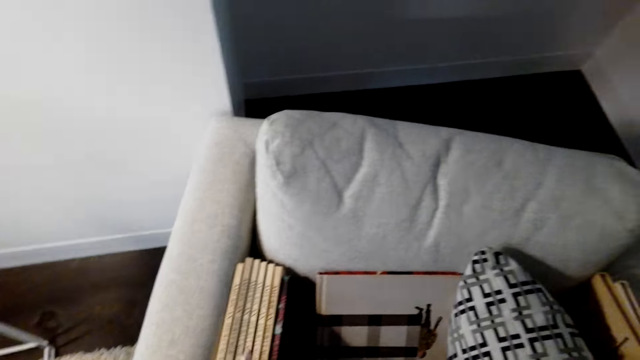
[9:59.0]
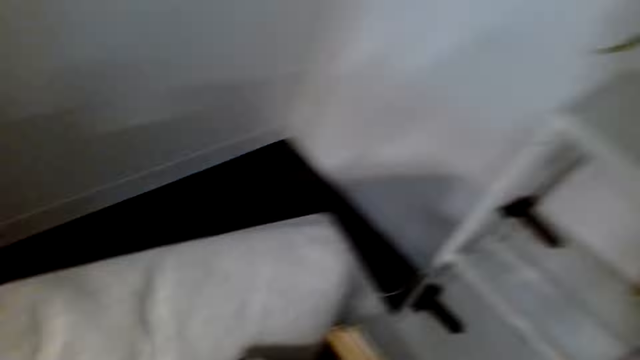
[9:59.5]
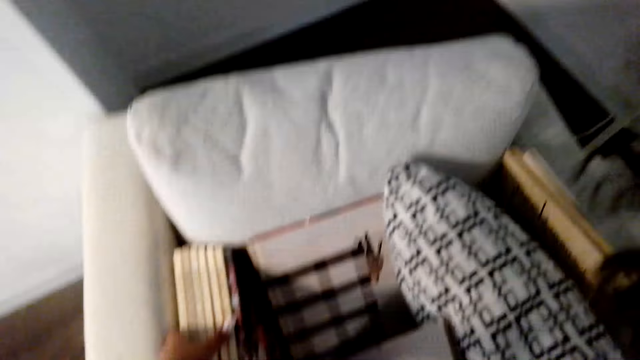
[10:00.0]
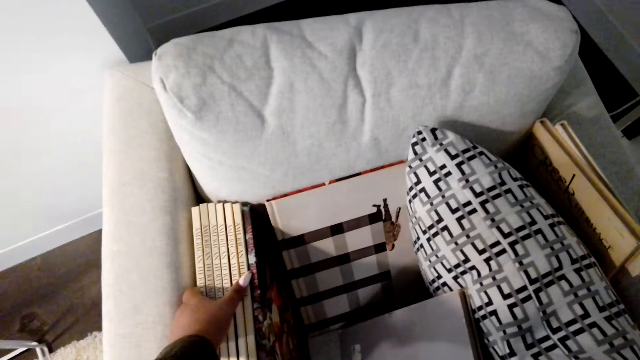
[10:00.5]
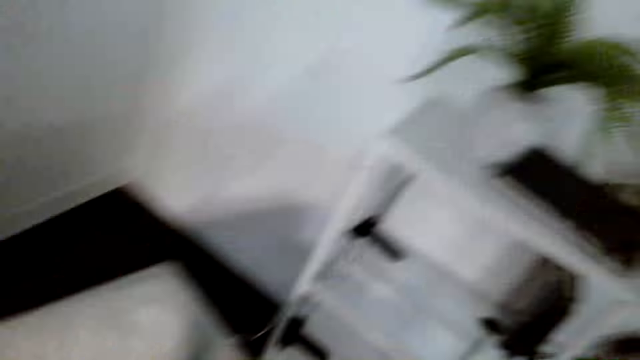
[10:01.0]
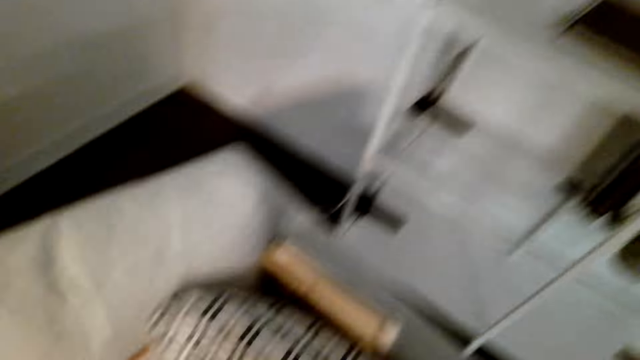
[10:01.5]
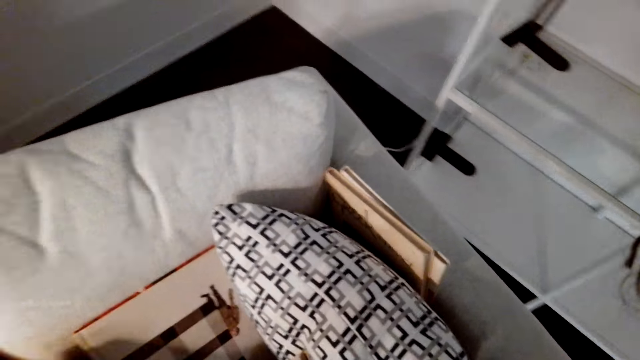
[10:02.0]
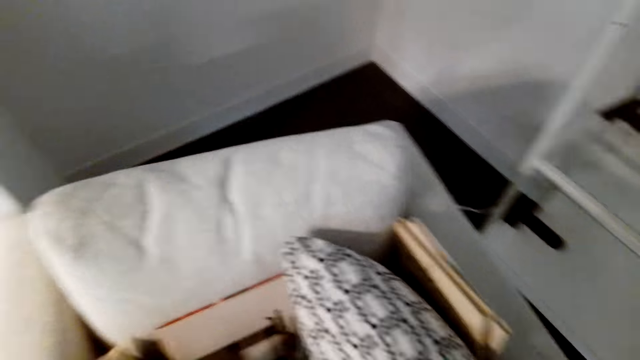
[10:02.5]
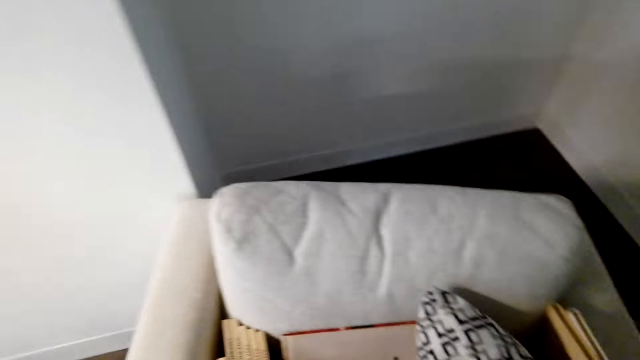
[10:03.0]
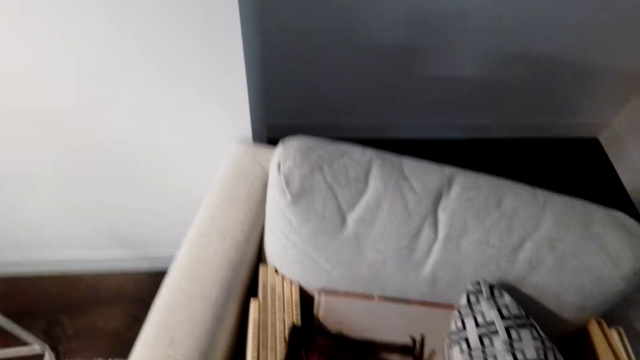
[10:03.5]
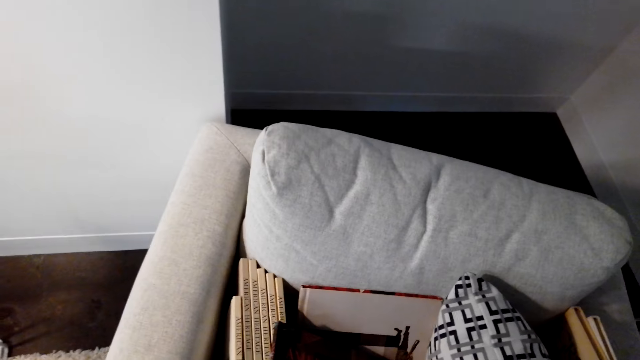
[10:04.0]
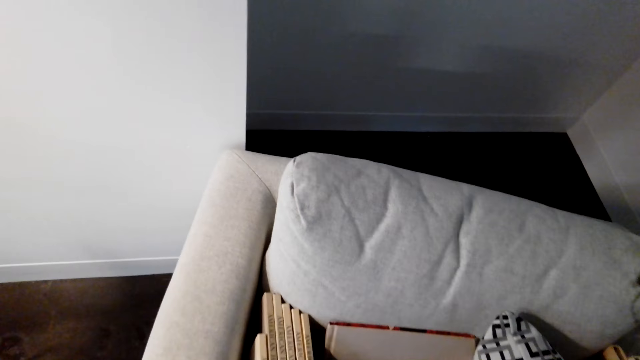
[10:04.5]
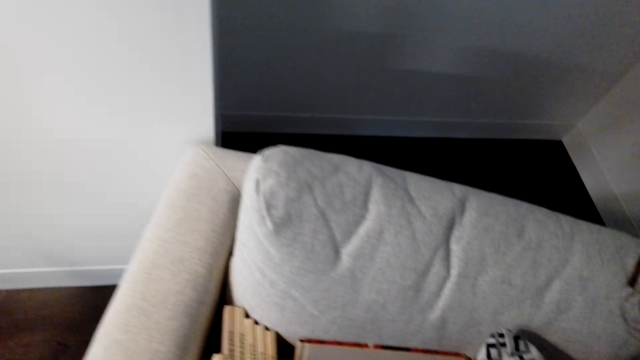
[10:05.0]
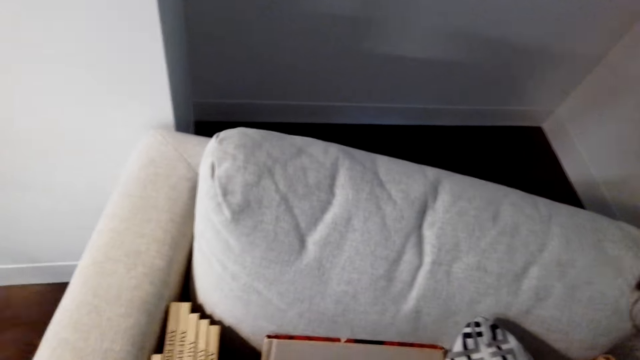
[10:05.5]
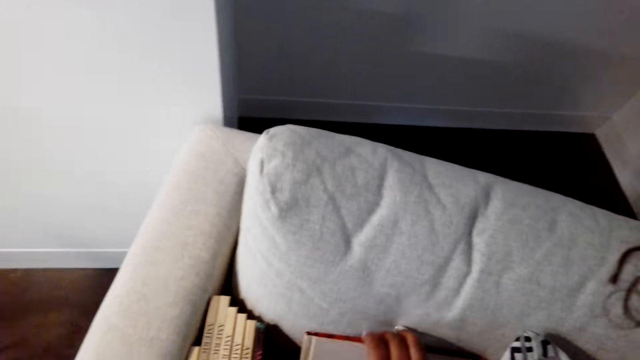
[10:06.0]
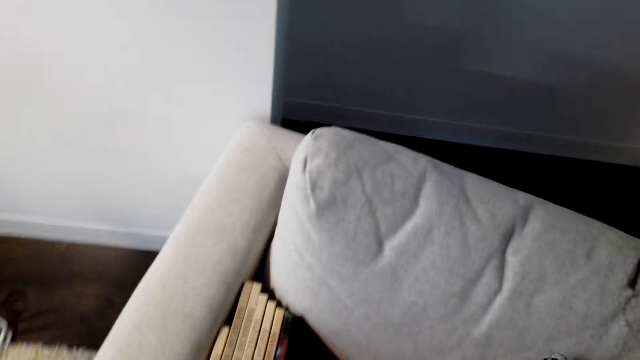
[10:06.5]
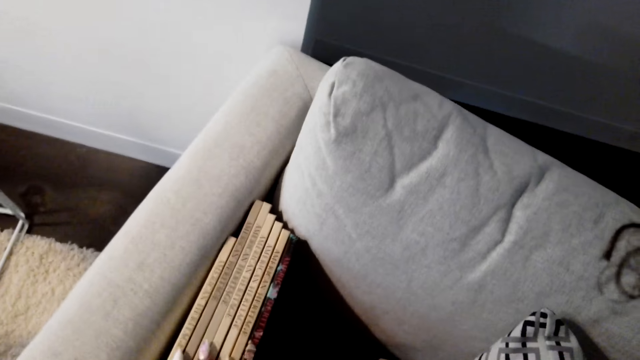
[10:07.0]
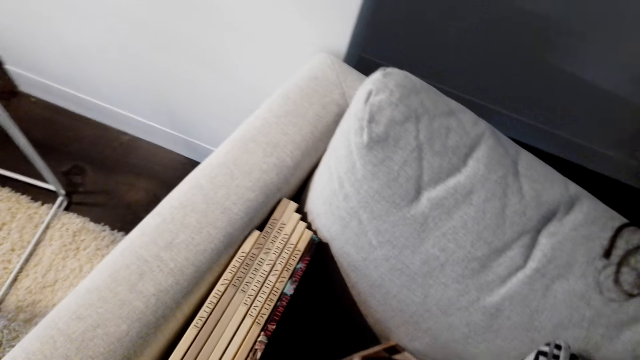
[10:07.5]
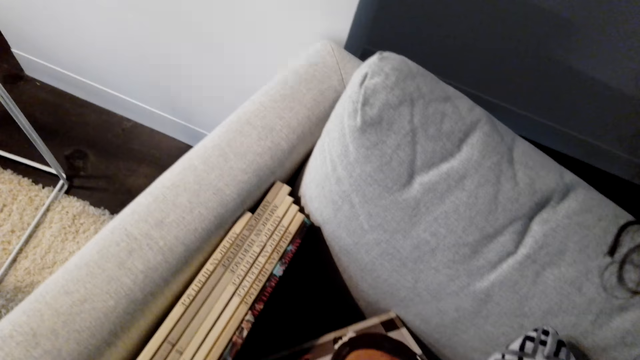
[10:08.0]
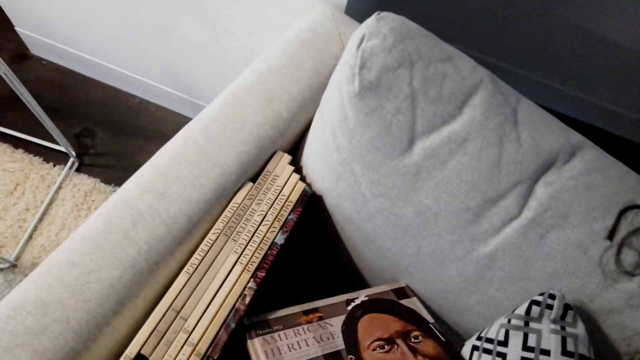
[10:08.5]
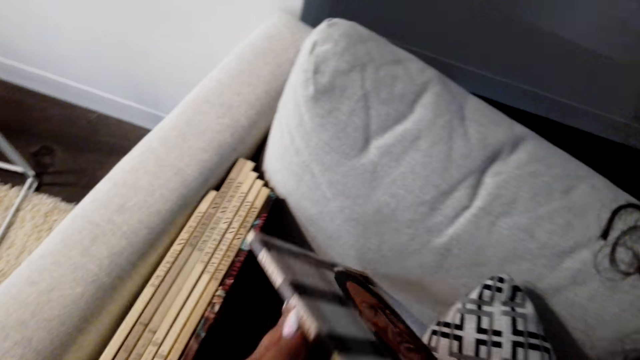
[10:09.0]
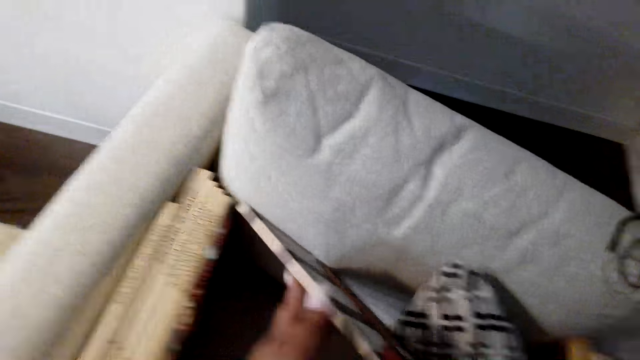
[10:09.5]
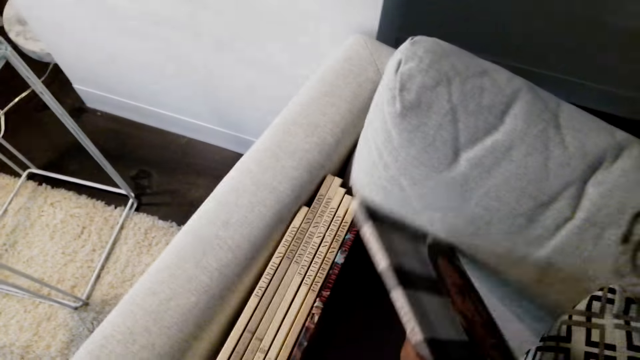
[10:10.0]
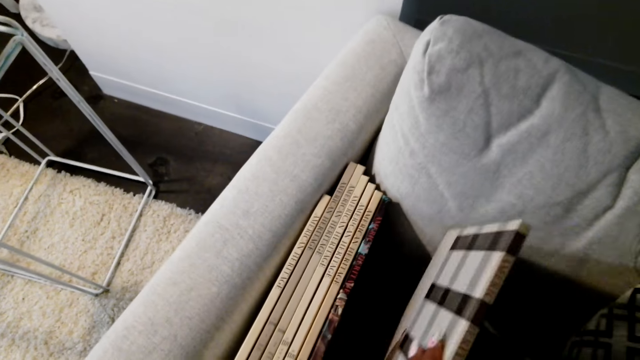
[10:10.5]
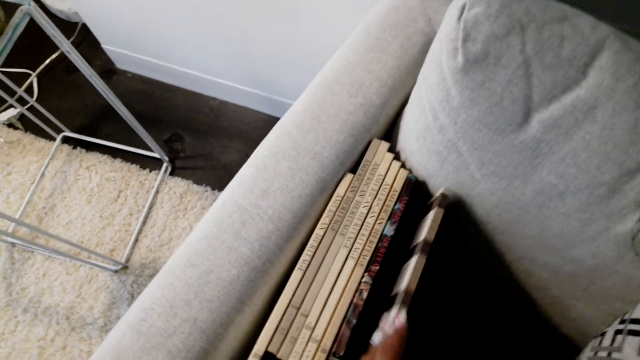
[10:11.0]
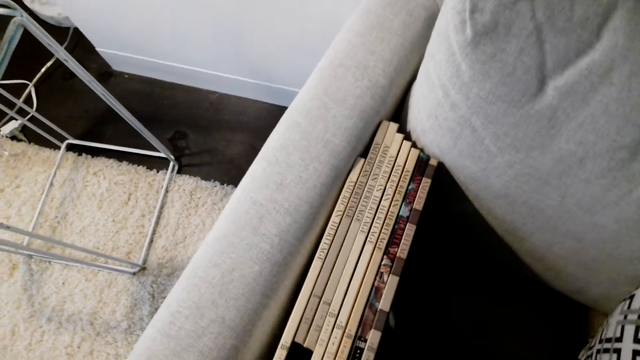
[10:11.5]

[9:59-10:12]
The camera wearer turns around the room. They arrange the books on the chair. They touch a book on the chair.

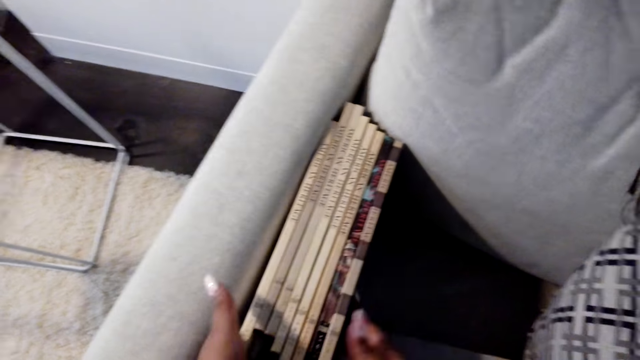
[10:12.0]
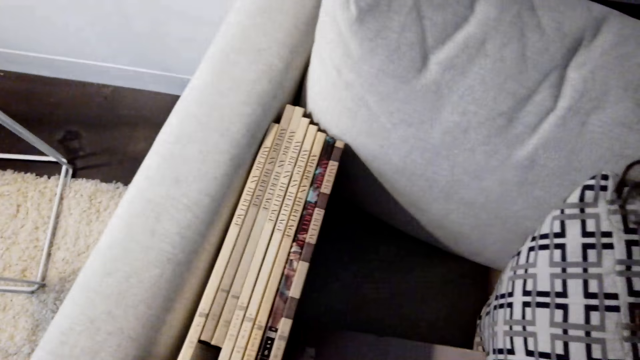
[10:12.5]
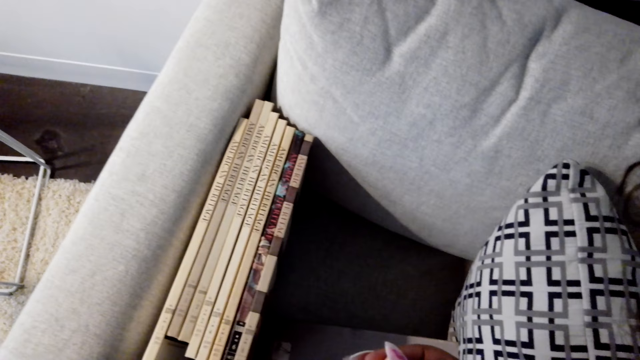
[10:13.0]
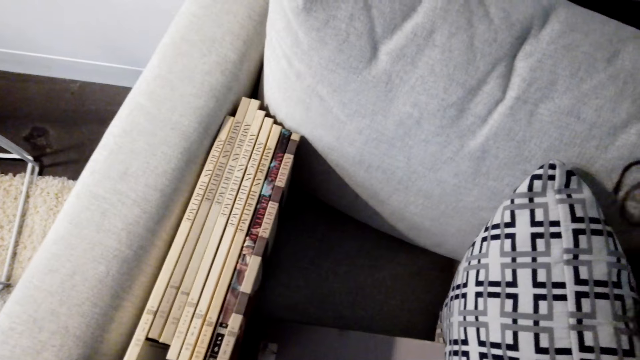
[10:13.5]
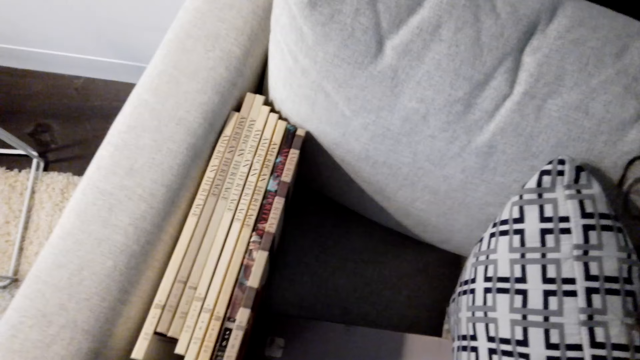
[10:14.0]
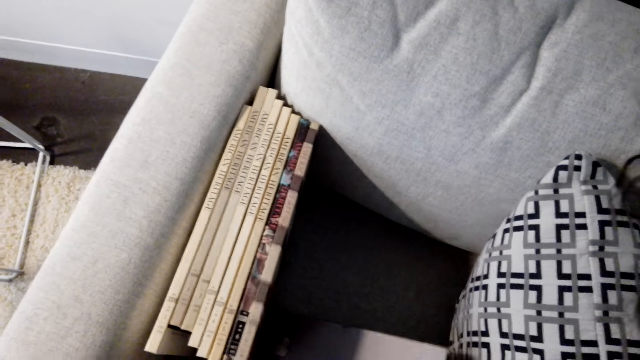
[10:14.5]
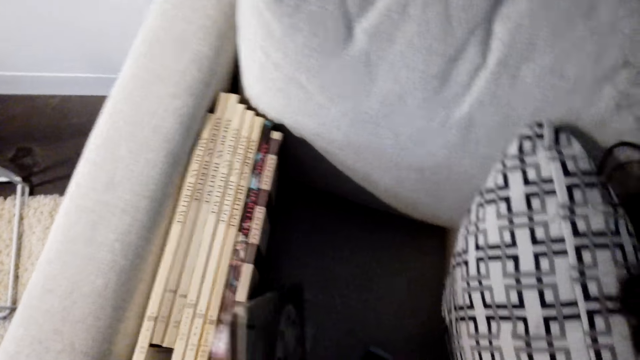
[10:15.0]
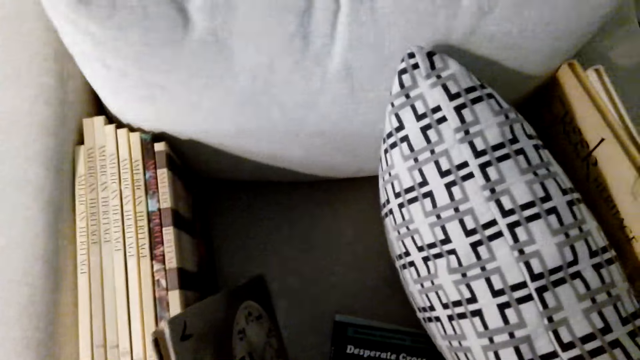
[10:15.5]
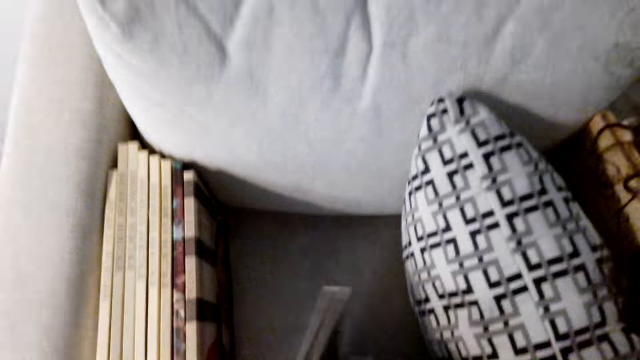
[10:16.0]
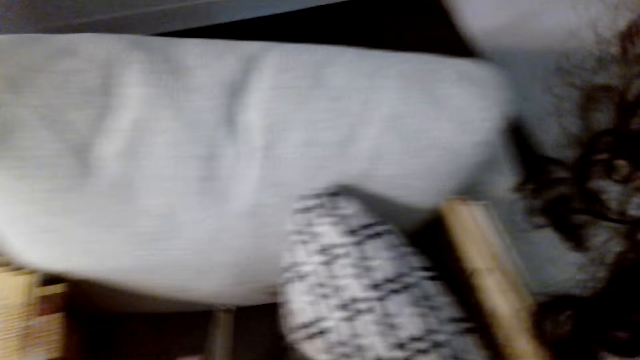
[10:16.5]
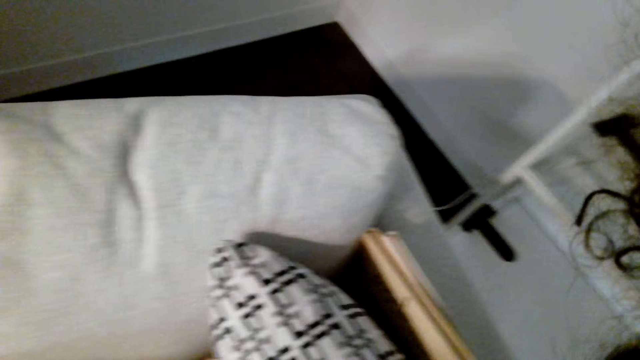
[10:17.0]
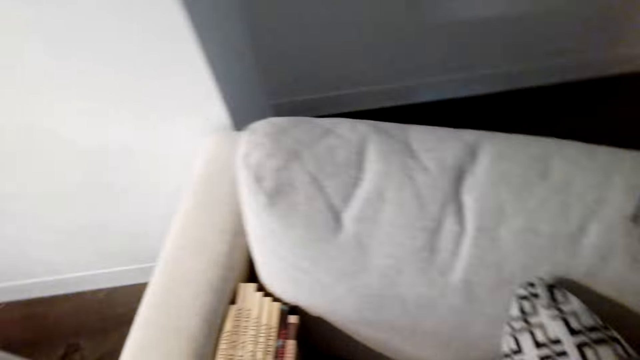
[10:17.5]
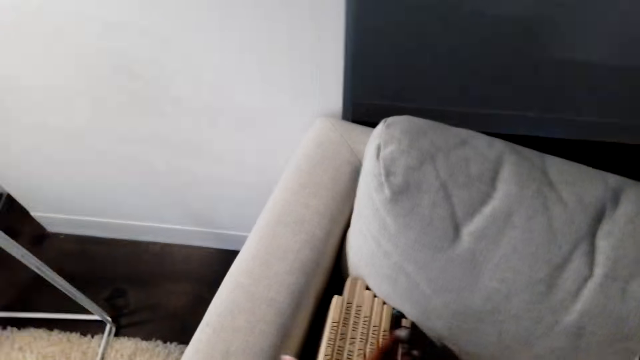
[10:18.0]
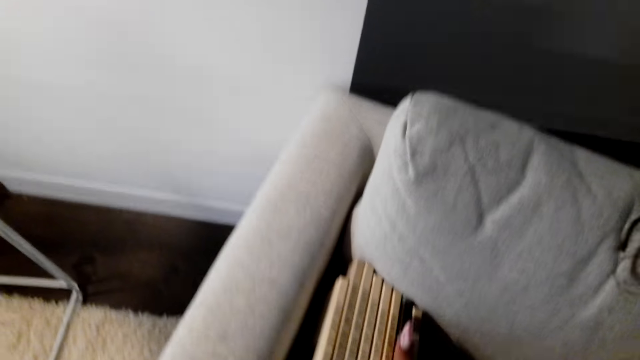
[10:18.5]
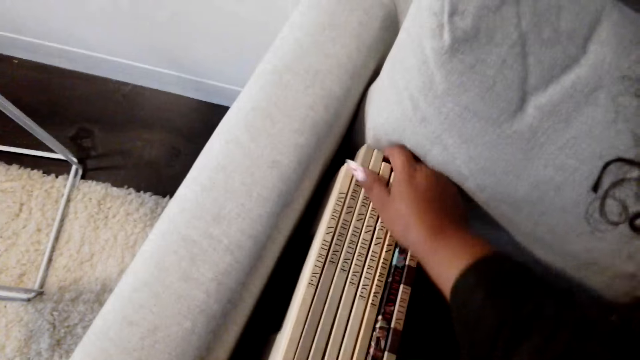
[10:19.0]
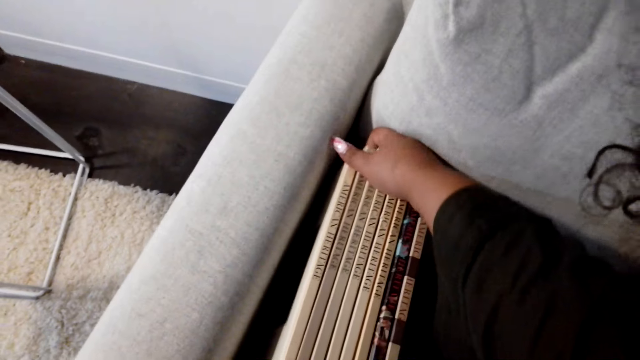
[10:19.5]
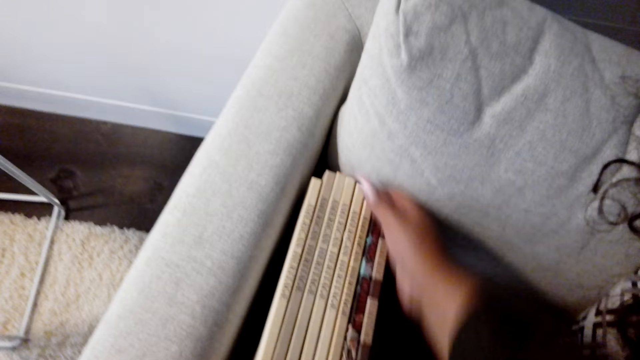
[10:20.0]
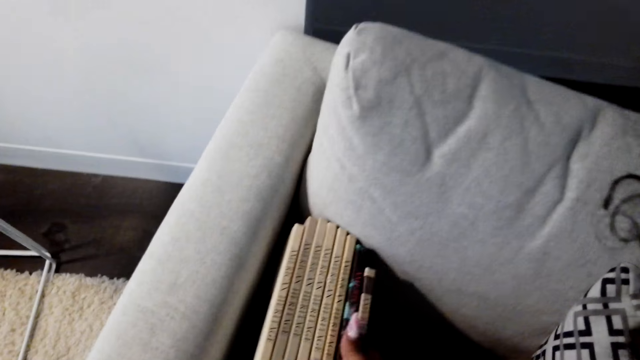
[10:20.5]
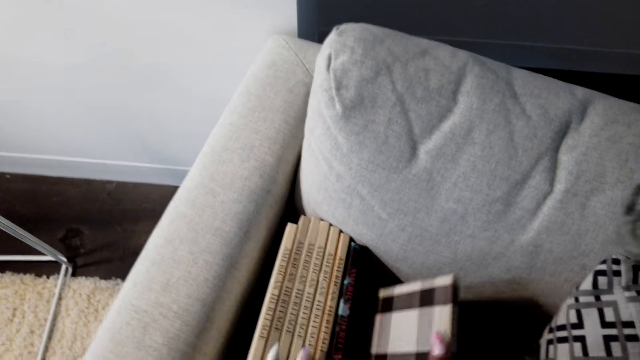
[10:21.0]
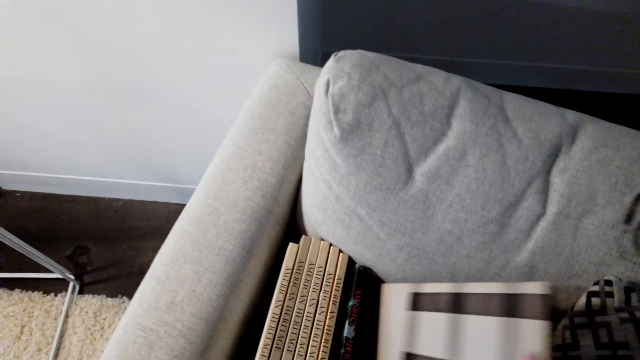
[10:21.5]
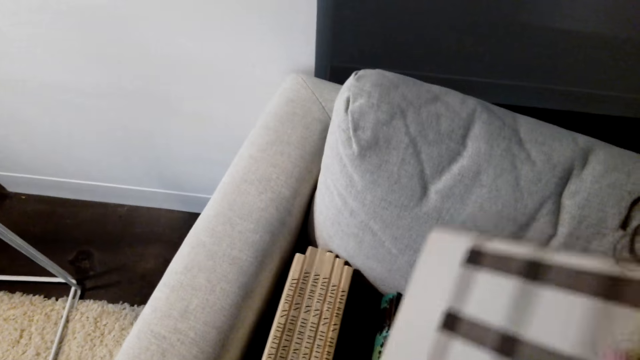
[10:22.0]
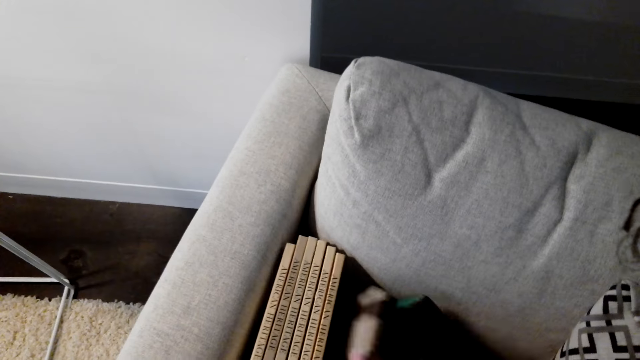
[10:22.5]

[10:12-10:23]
The camera wearer arranges books on the chair.
